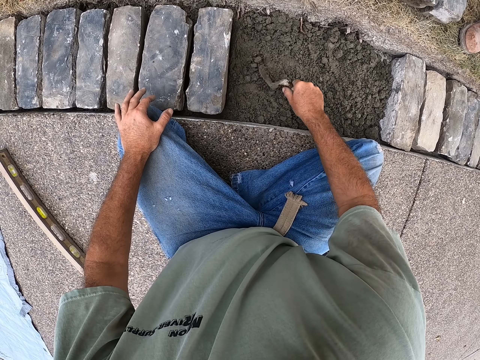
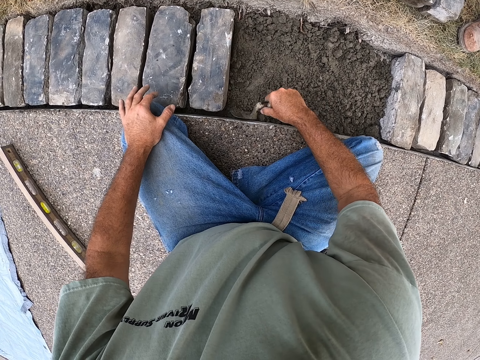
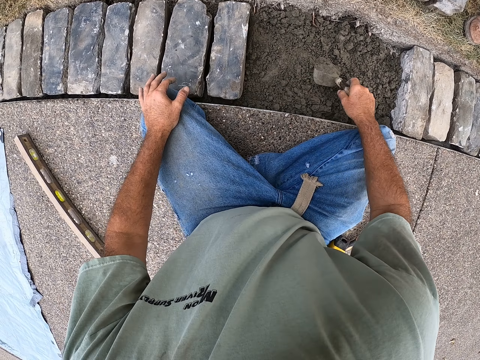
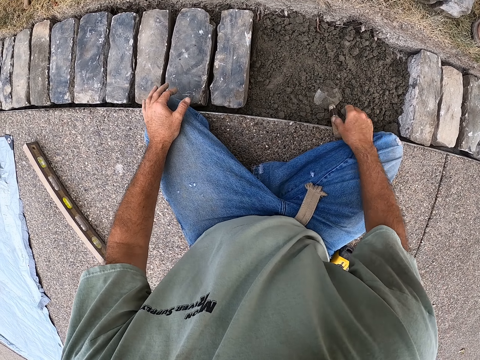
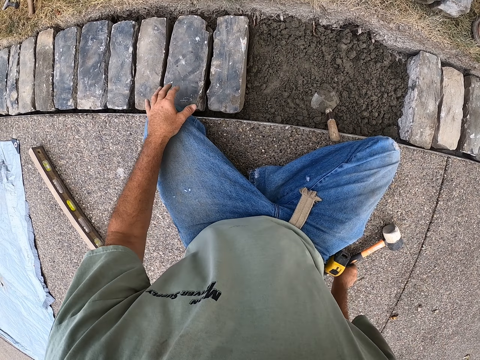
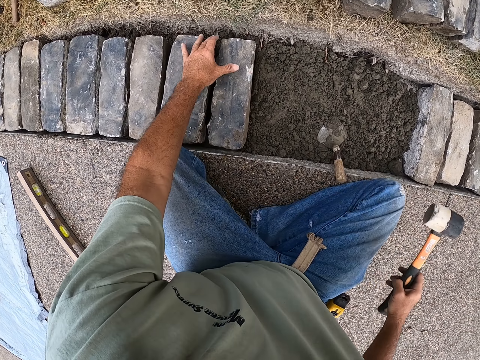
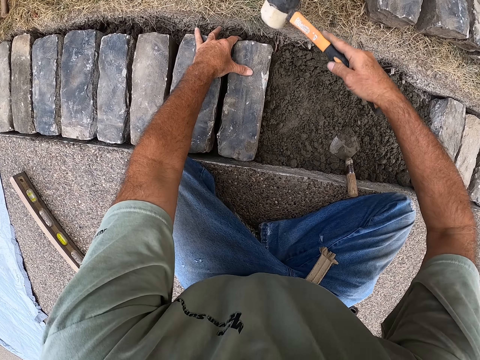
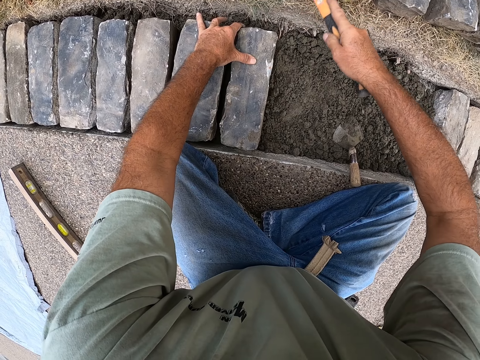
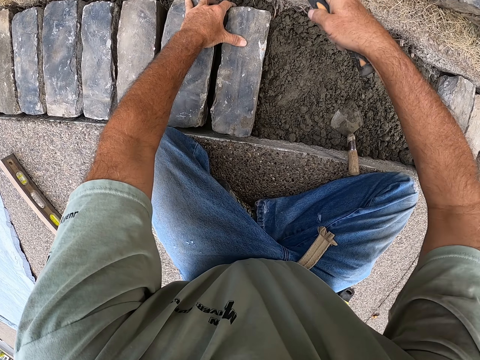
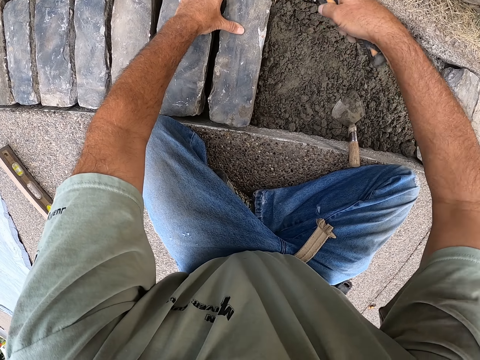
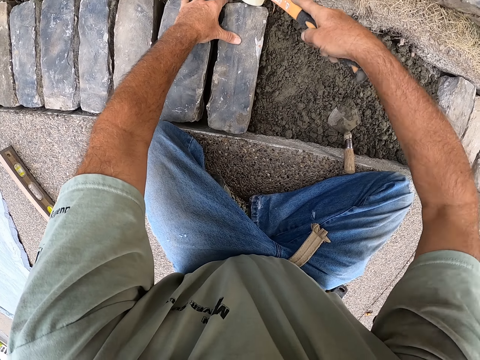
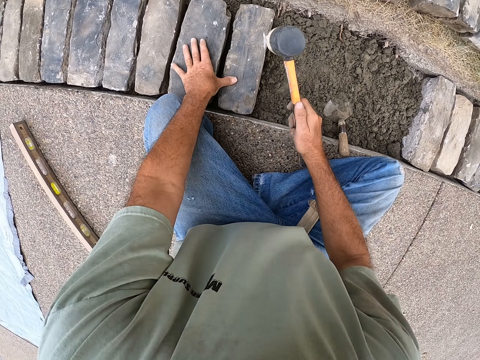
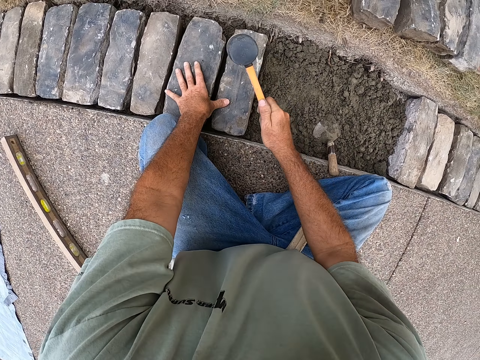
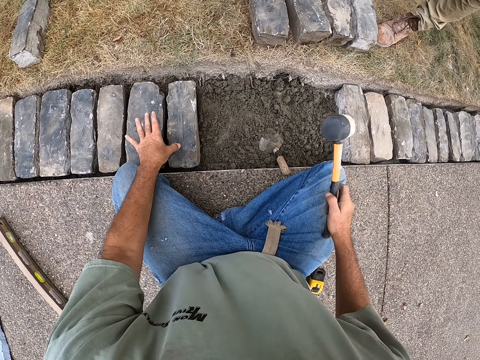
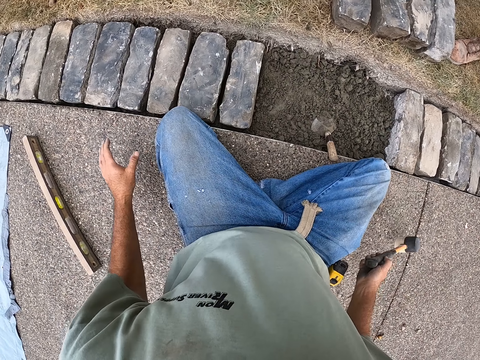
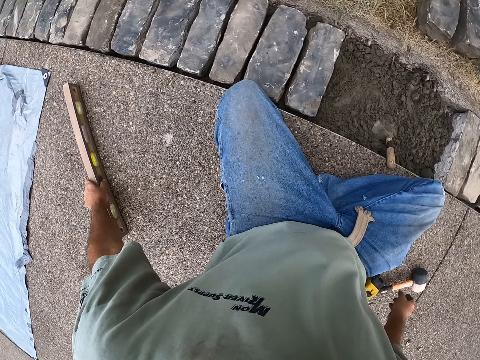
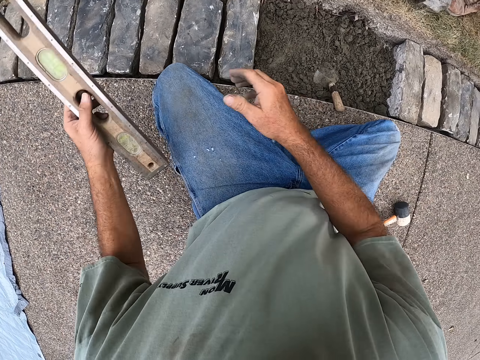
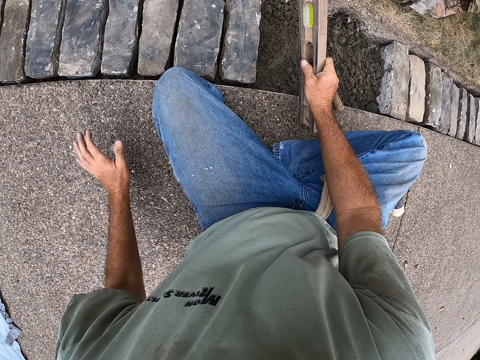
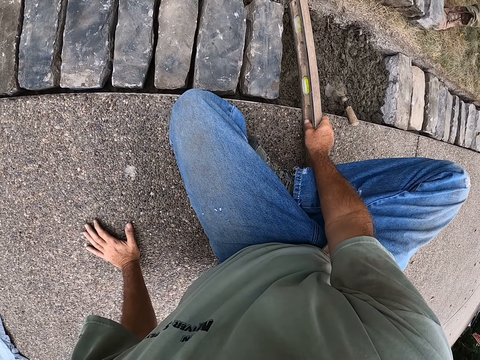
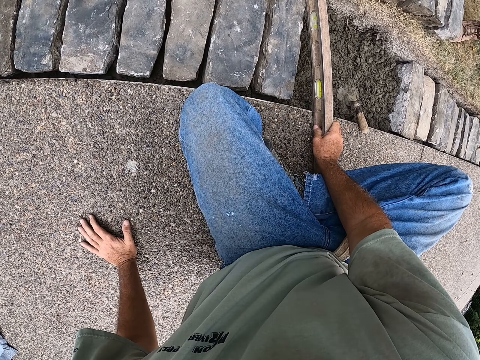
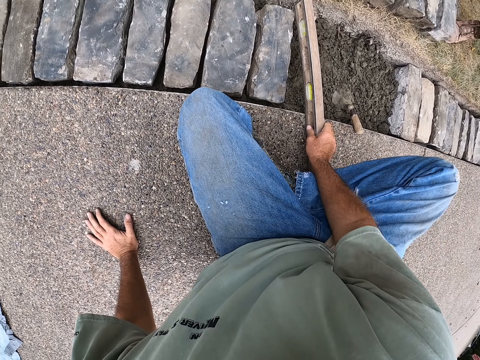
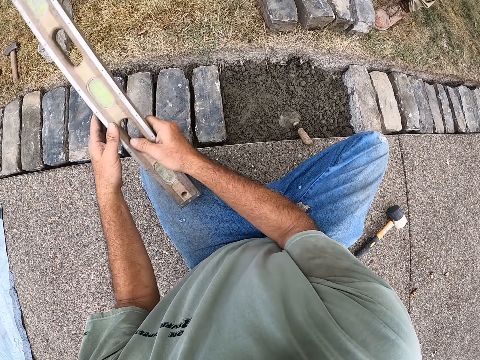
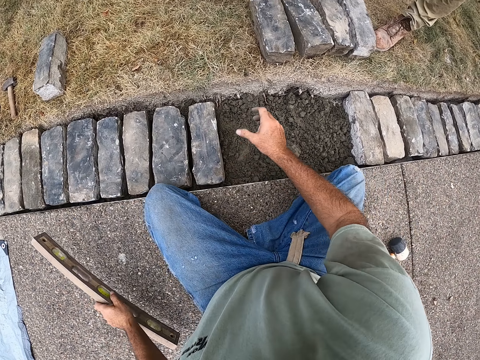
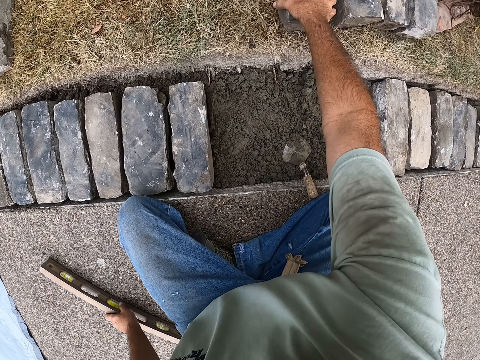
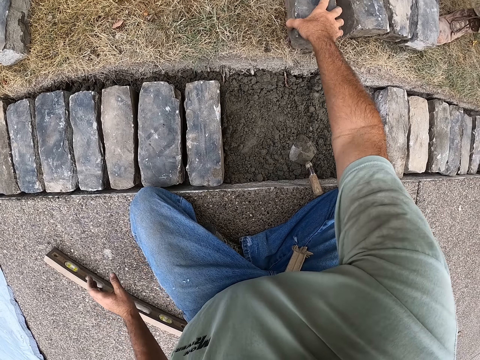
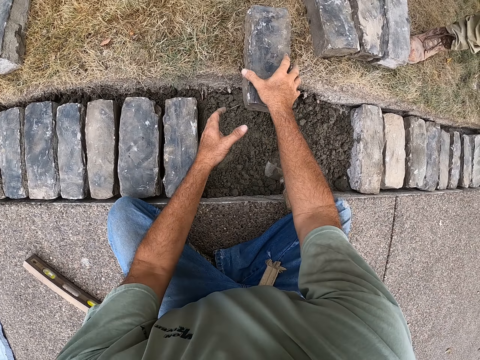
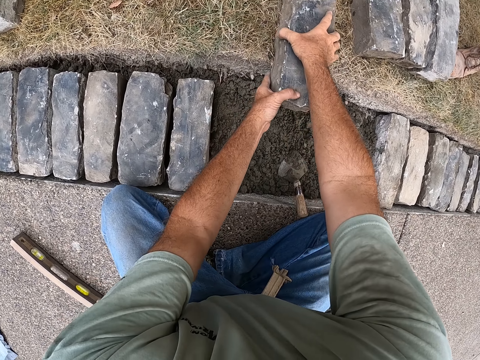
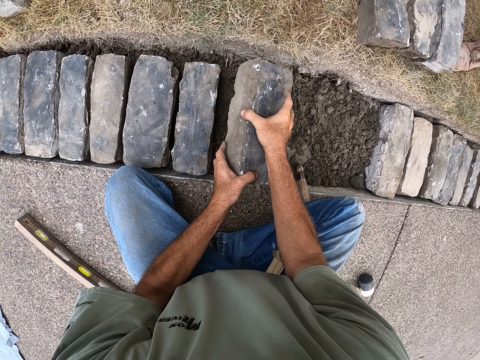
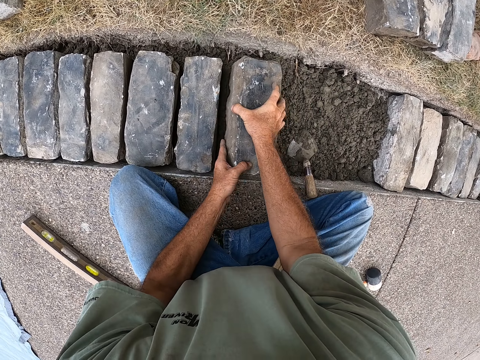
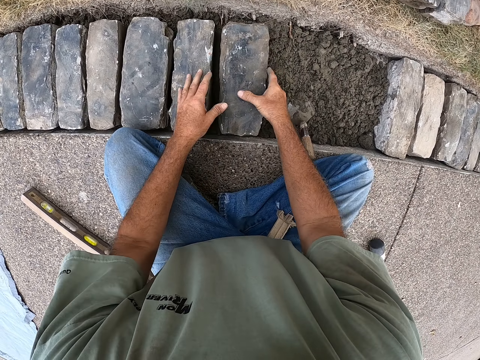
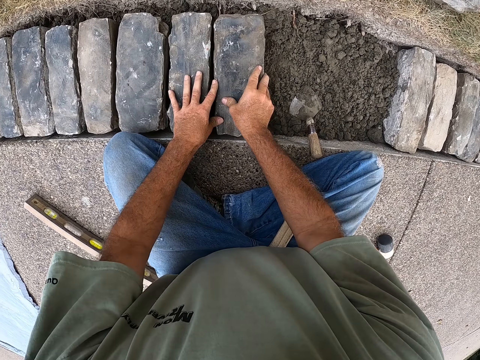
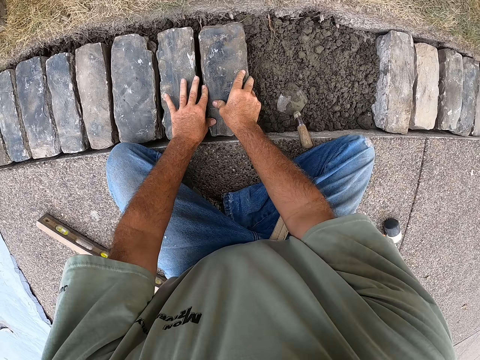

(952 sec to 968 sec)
The camera wearer picks the mallet from the ground. They touch a hammer. They hit the brick with the mallet. They put the mallet on the ground. They pick the spirit level from the ground and measure the ground with the spirit level. They touch a measurement. They put the spirit level aside on the ground. They pick the brick from the ground. They touch a stone.

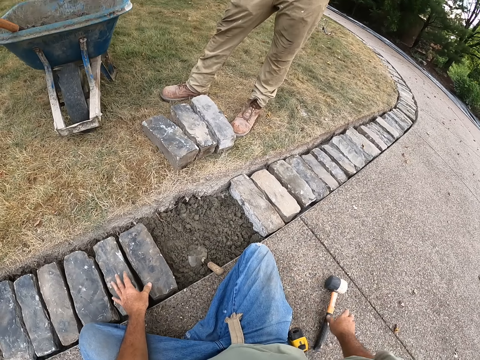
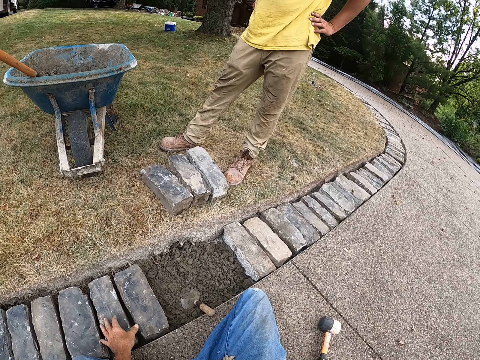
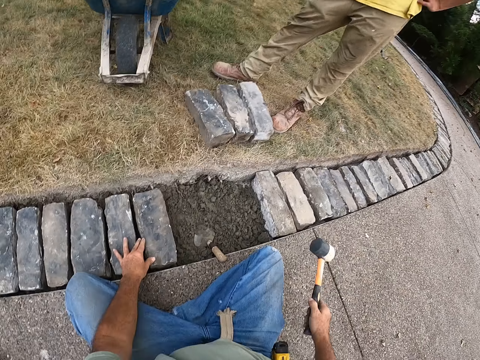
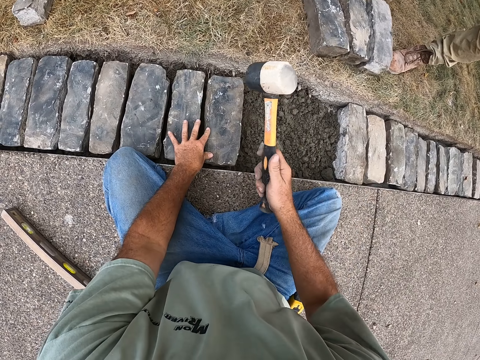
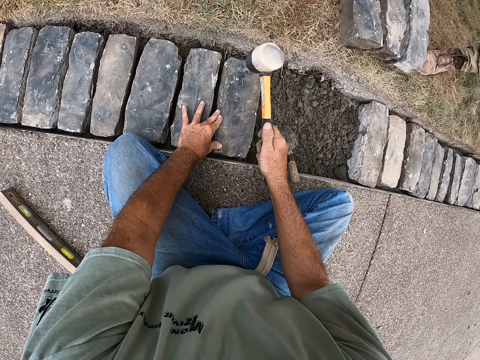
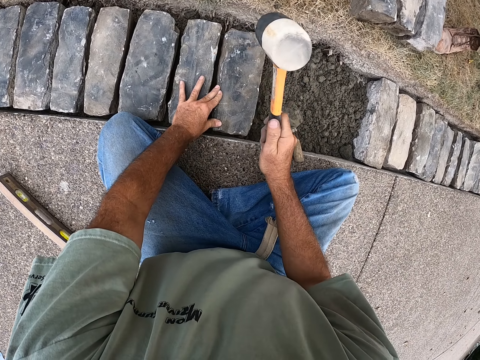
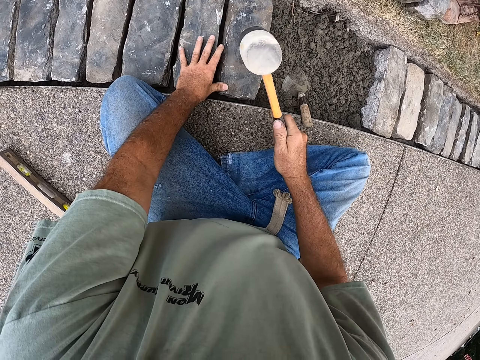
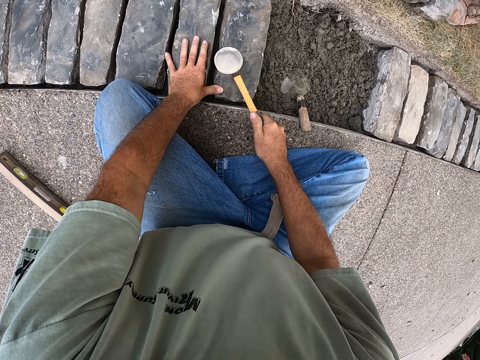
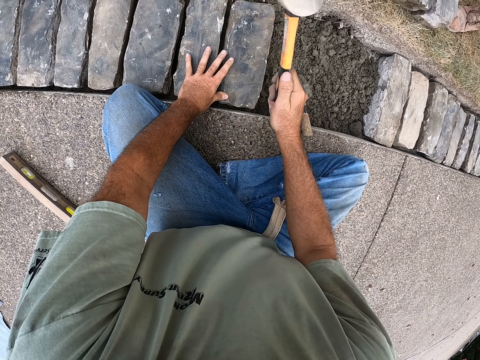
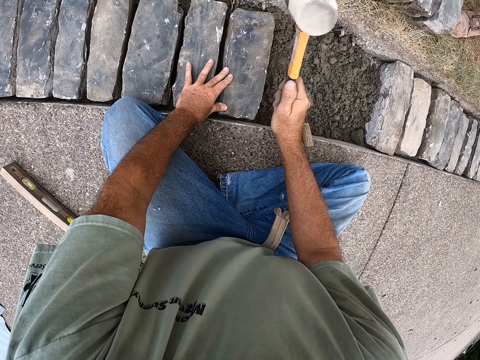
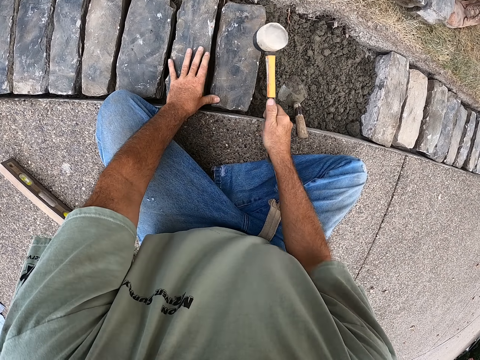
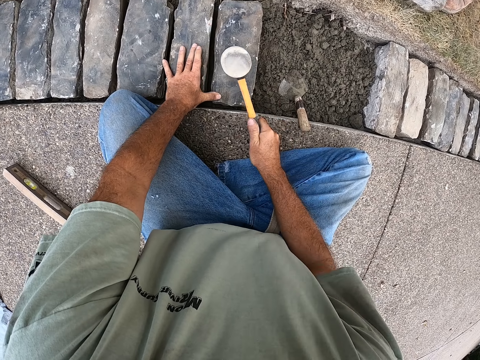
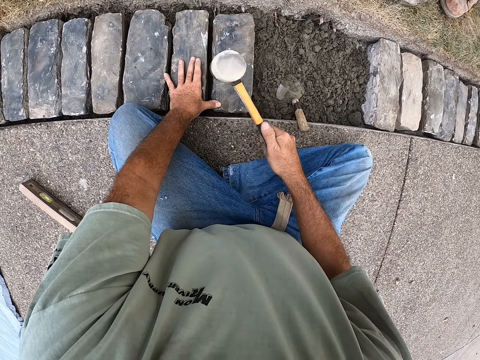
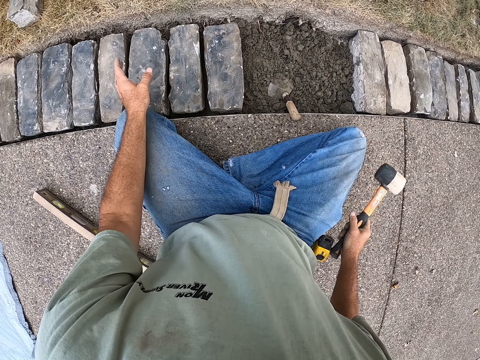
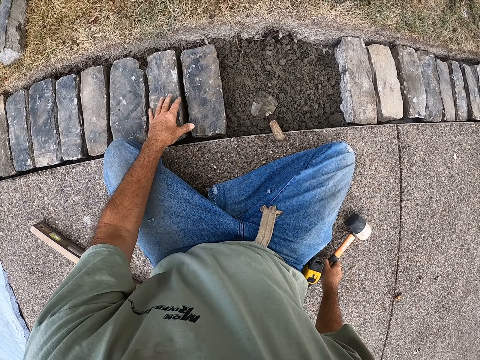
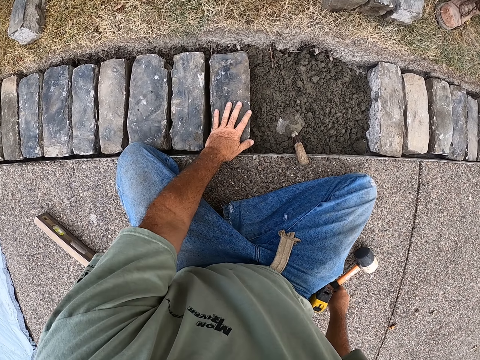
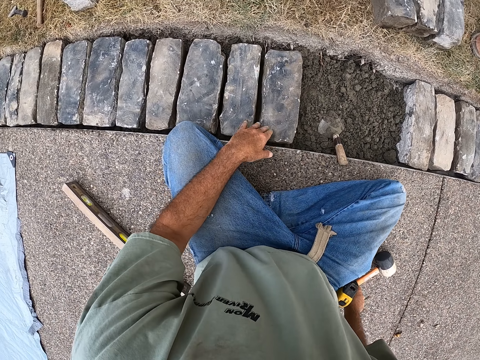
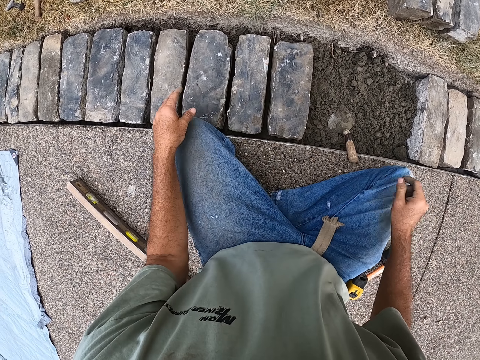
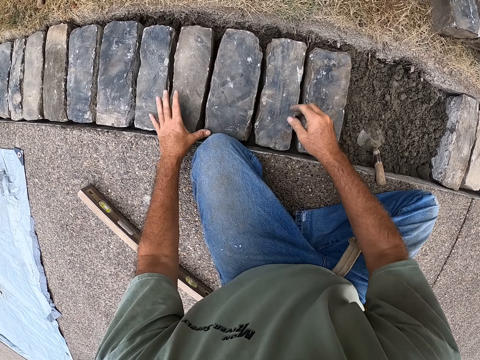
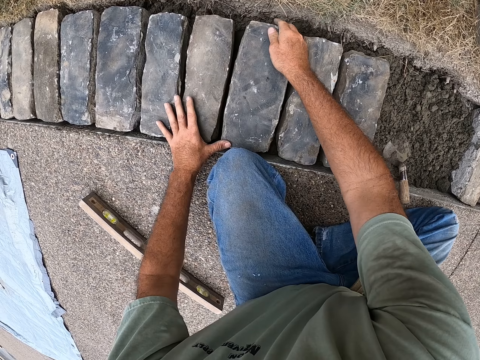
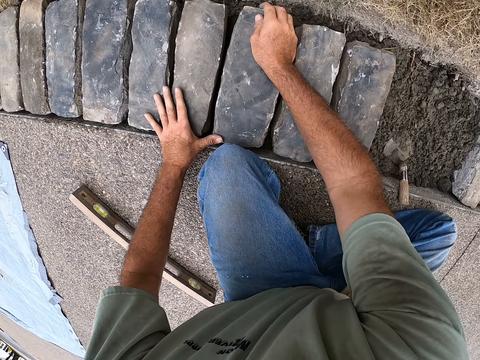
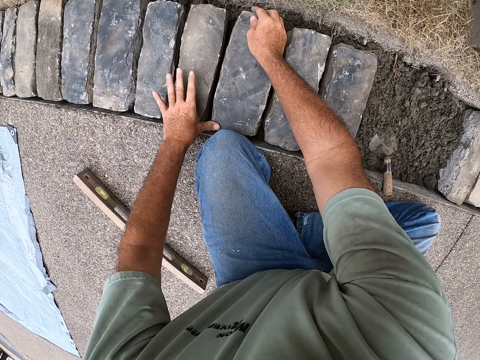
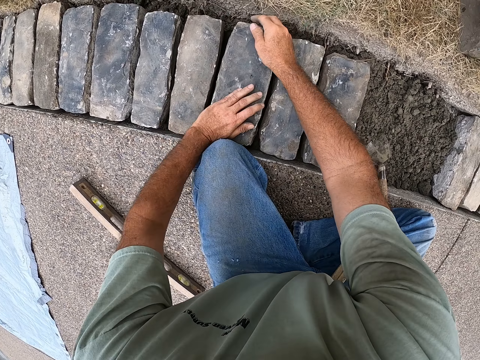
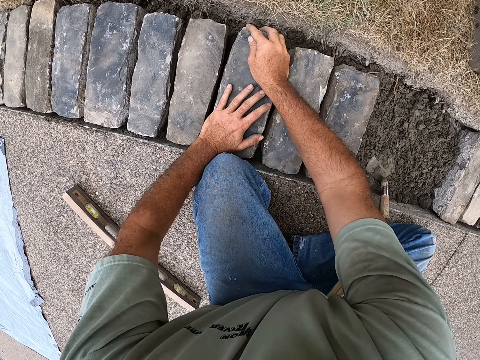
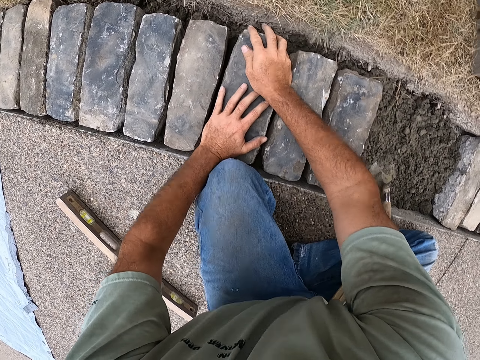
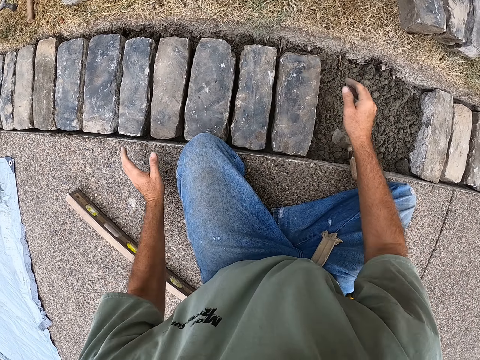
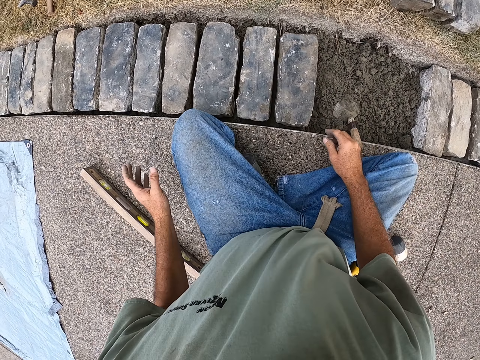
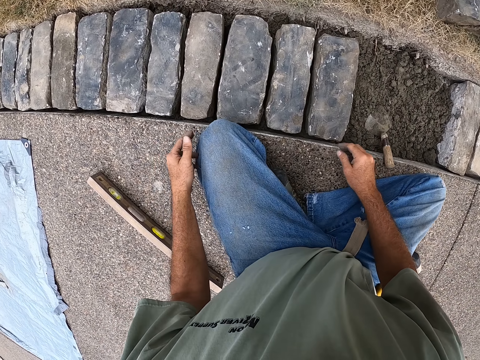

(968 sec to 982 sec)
The camera wearer picks the mallet from the ground. They touch a stone. They hit the brick with the mallet. They touch a hammer. They put the mallet on the ground. They touch the stone. They move the brick in the hole.
